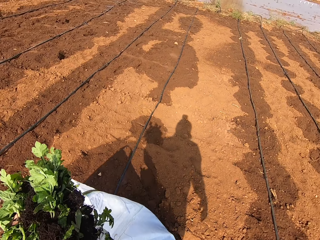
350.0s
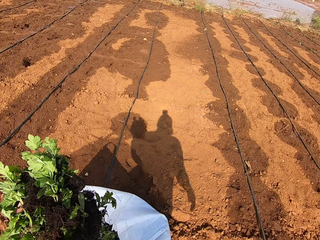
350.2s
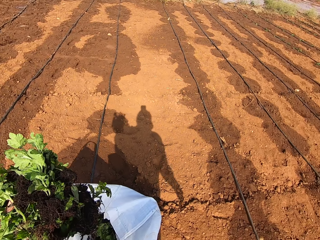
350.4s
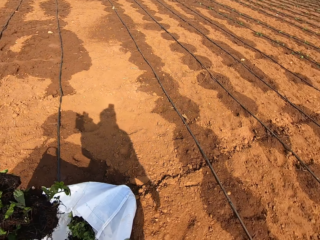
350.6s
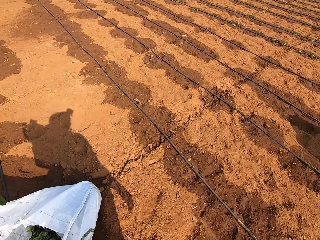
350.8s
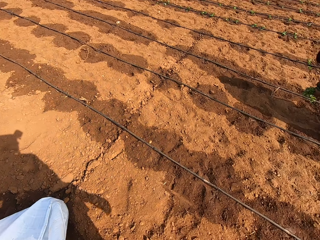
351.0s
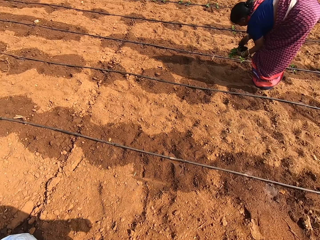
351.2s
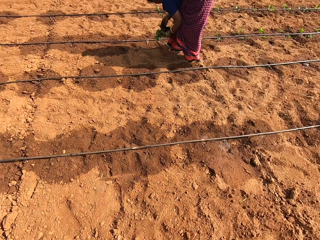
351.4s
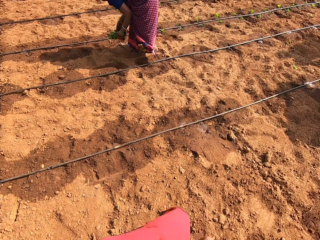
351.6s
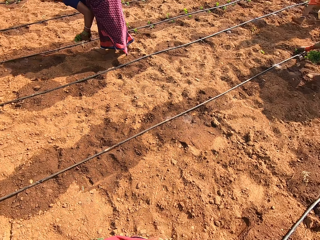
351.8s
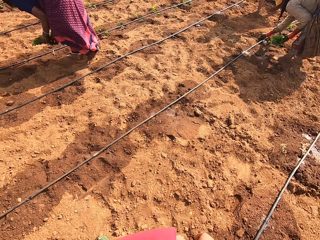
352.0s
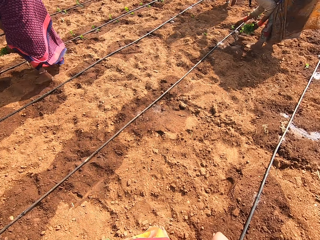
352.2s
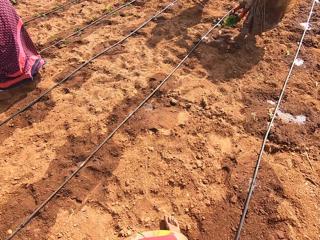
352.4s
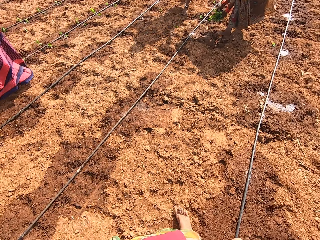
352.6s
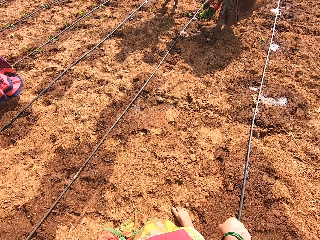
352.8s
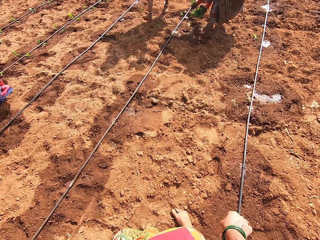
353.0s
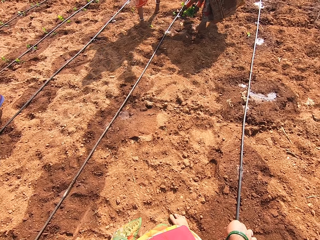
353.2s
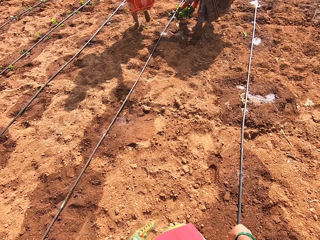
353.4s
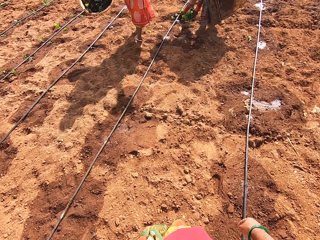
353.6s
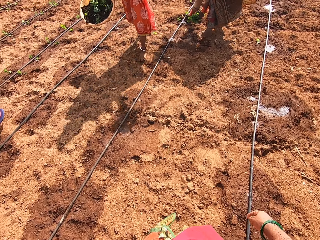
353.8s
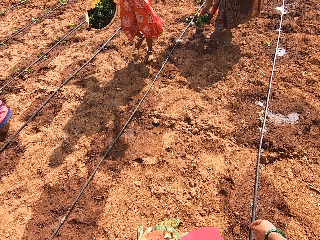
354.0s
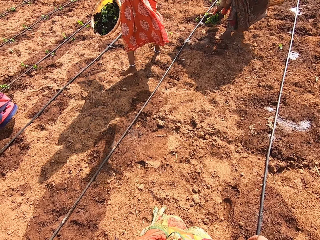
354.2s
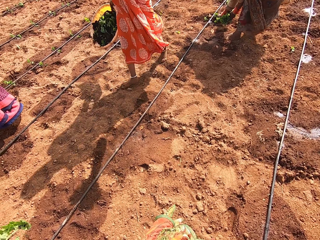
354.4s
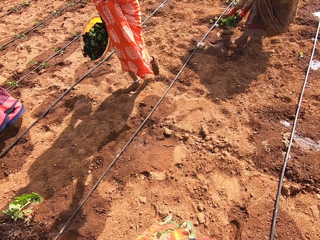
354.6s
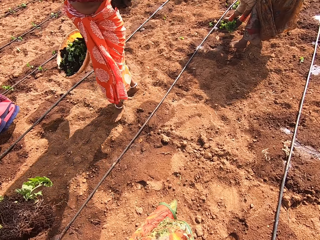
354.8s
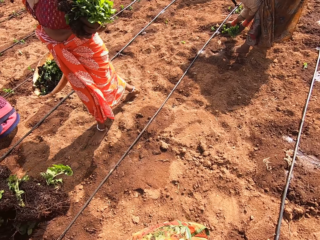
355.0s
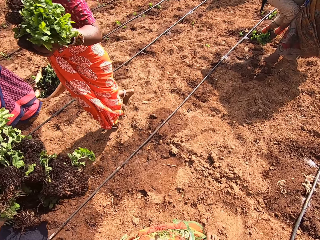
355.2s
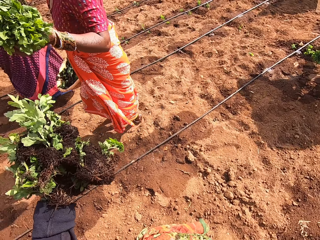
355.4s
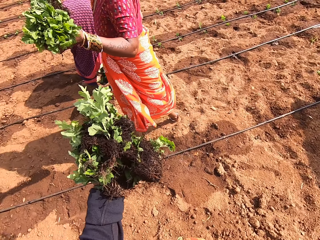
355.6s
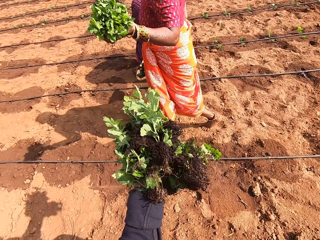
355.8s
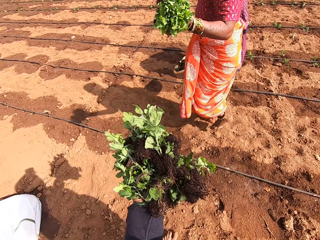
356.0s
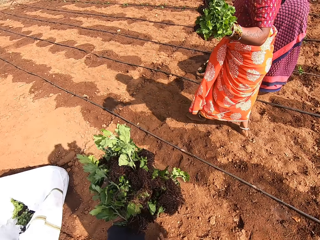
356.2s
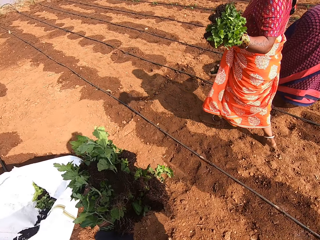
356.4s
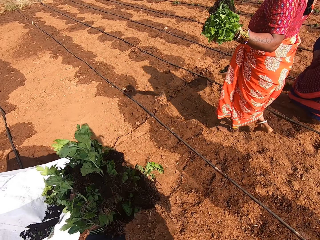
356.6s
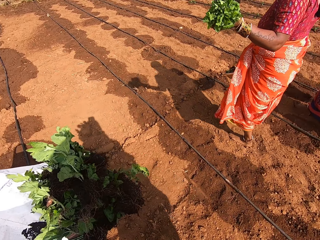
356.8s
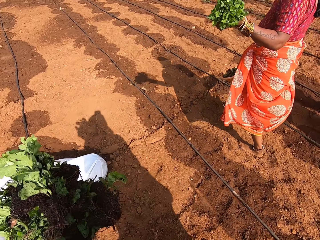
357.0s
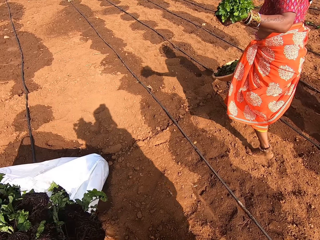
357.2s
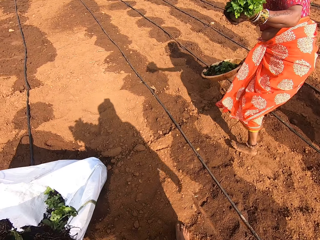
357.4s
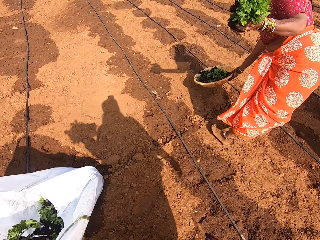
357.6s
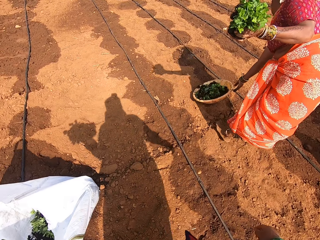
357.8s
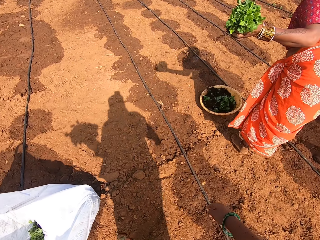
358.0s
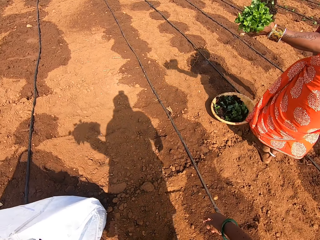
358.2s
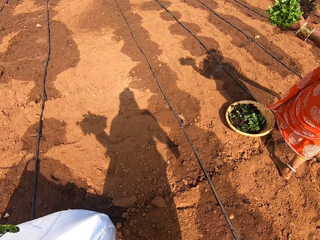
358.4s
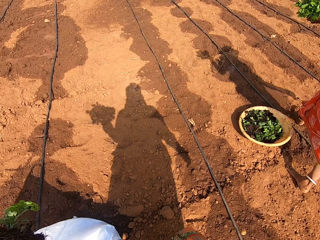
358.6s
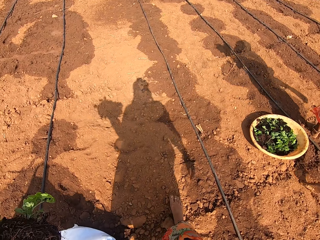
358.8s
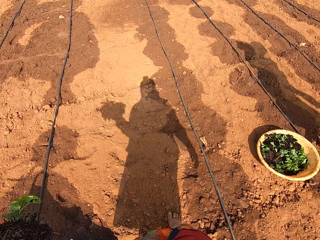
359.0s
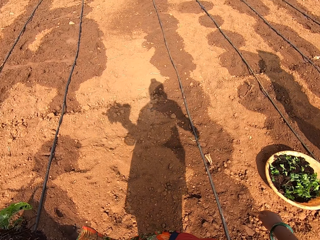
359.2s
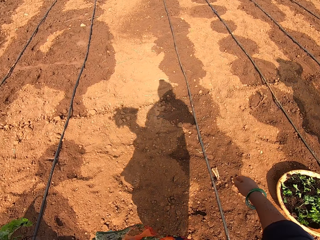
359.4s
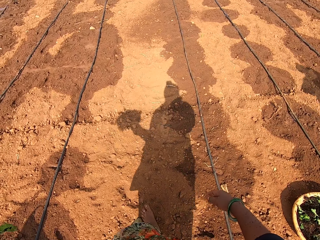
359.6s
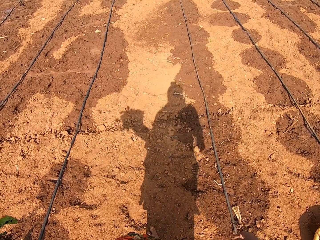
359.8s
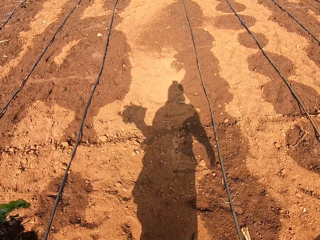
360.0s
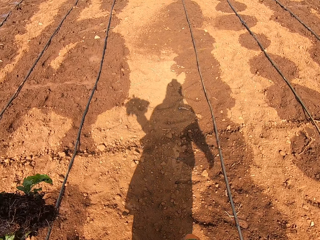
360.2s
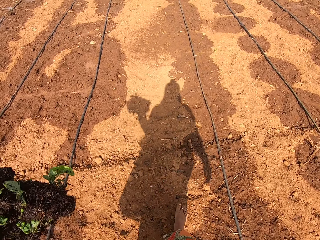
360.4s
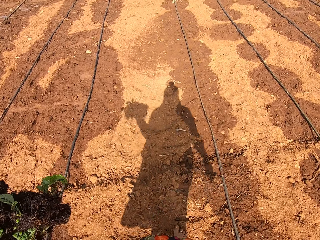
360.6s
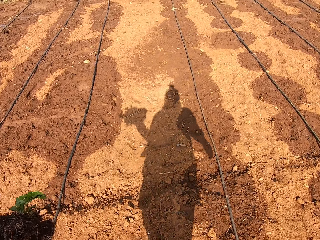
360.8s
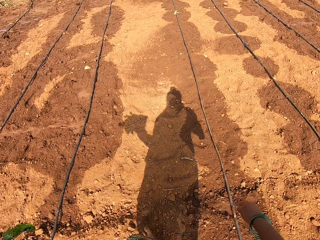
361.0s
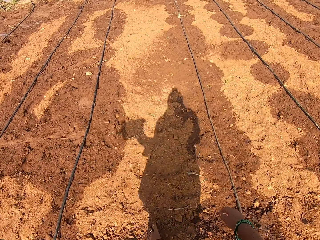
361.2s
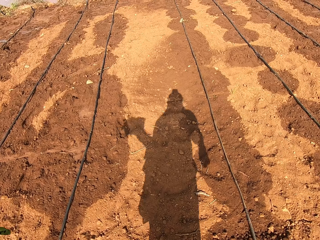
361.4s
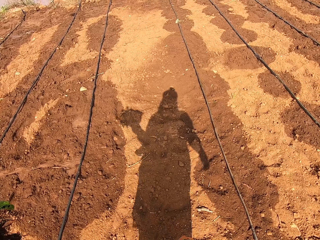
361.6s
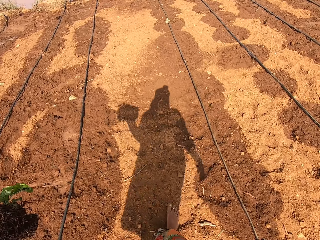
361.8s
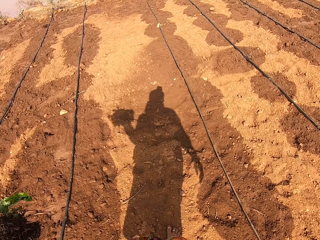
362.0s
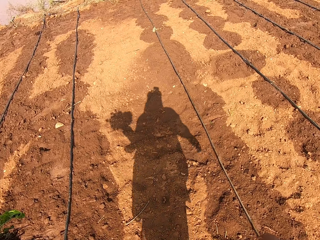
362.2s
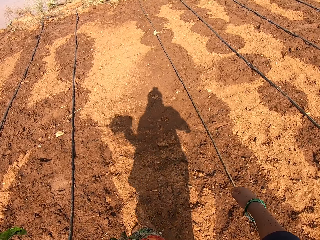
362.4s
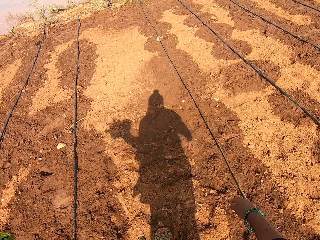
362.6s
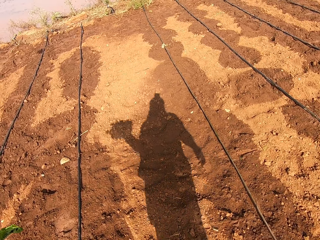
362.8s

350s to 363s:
The camera wearer gets up. They carry seedlings in the farm. A lady plants seedlings in the farm. Another lady plants seedlings in the farm. A third lady carries a seedlings basin in the farm. The camera wearer walks around. The third lady walks past the camera wearer. The third lady drops the basin with plants. The camera wearer carries the seedlings in the farm.

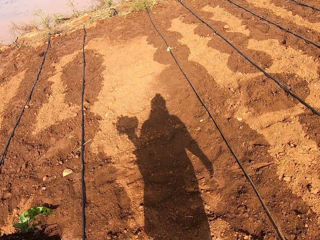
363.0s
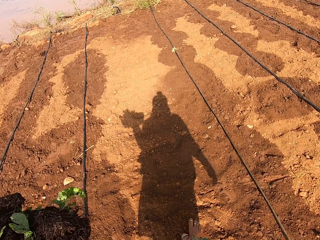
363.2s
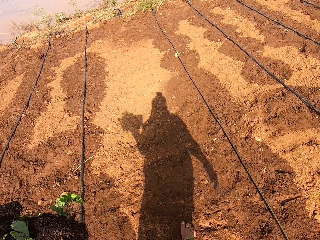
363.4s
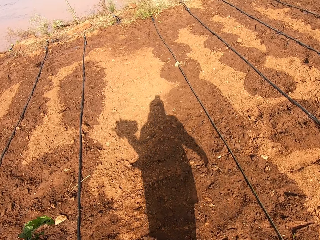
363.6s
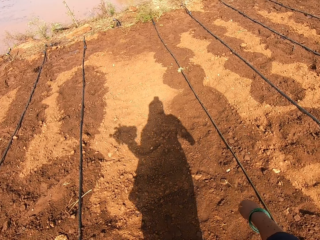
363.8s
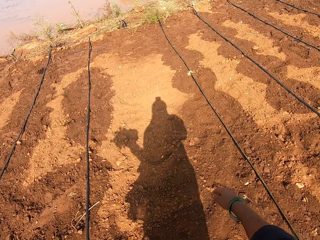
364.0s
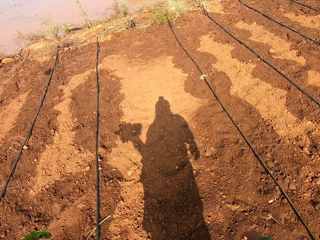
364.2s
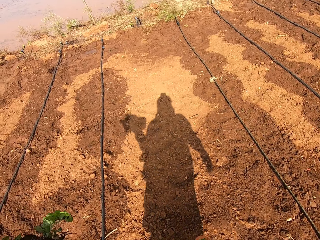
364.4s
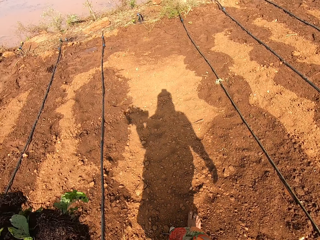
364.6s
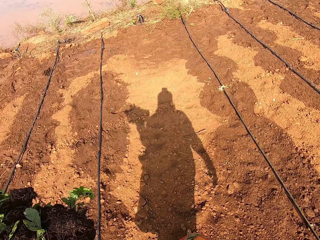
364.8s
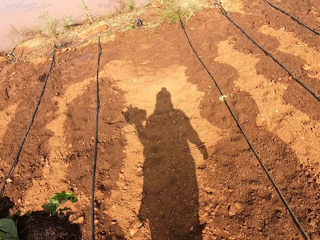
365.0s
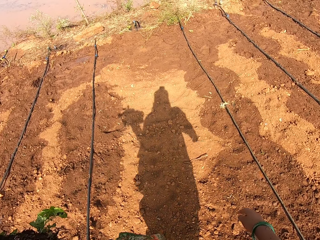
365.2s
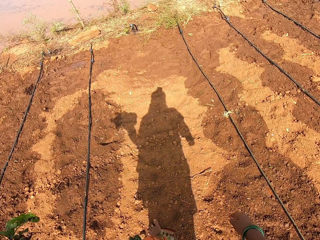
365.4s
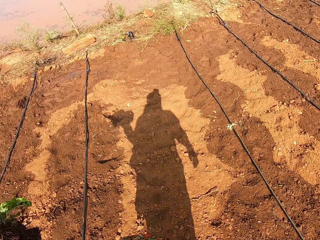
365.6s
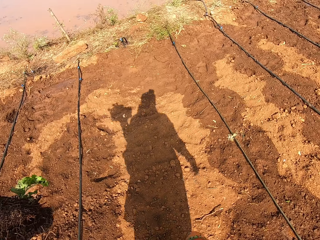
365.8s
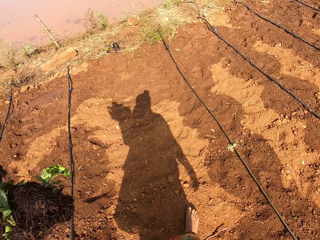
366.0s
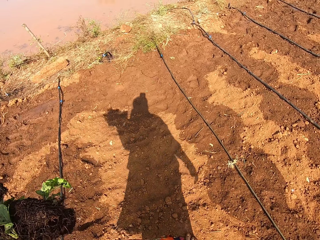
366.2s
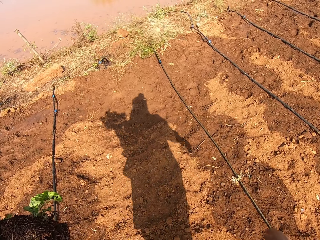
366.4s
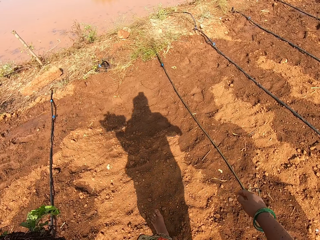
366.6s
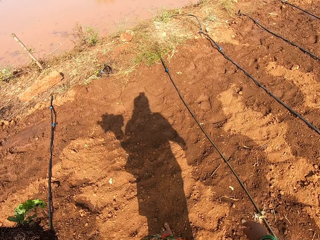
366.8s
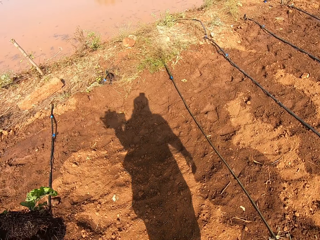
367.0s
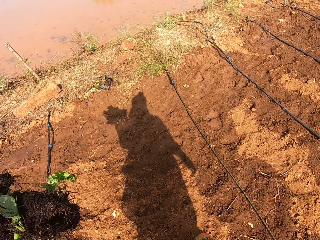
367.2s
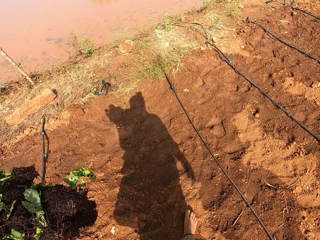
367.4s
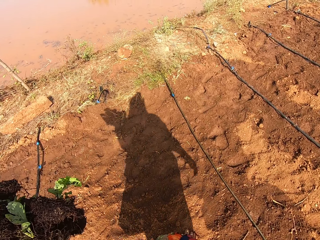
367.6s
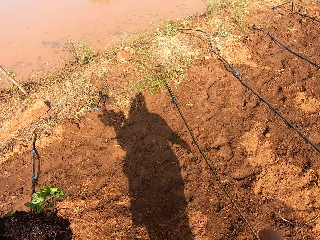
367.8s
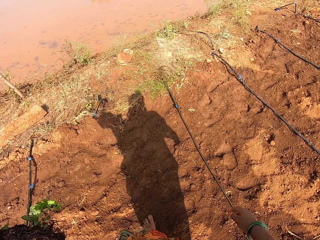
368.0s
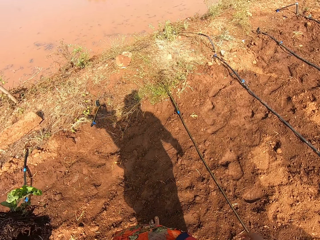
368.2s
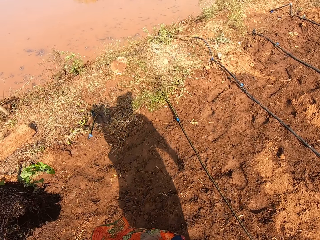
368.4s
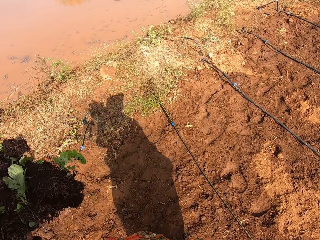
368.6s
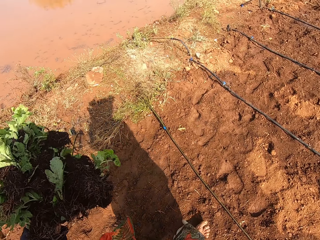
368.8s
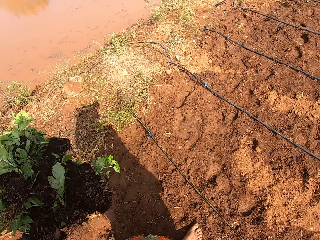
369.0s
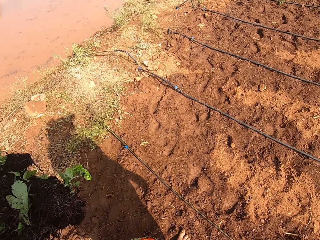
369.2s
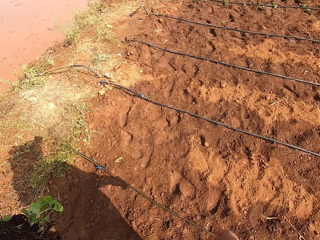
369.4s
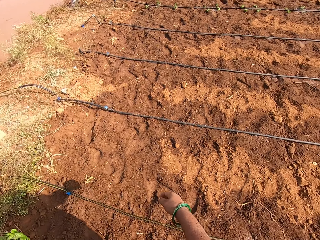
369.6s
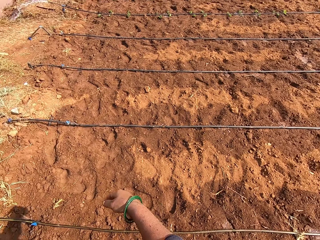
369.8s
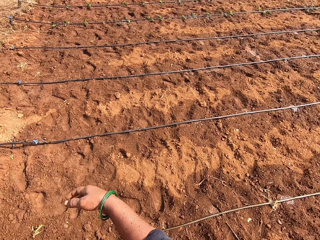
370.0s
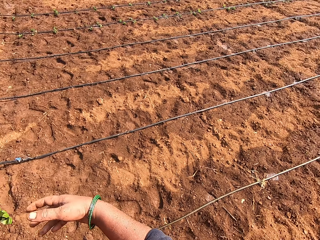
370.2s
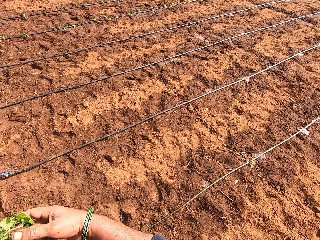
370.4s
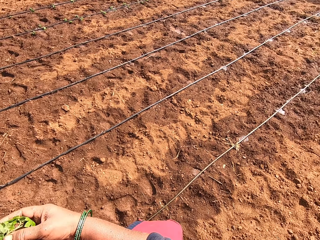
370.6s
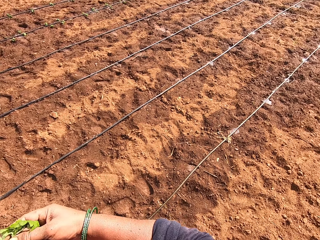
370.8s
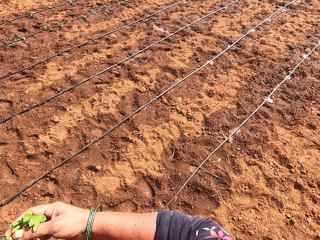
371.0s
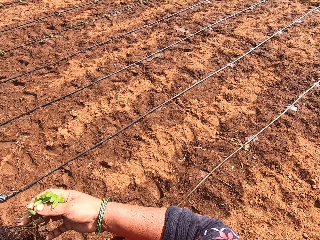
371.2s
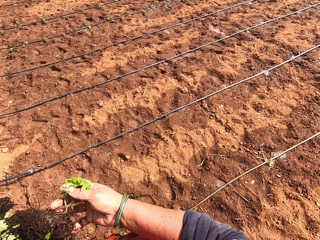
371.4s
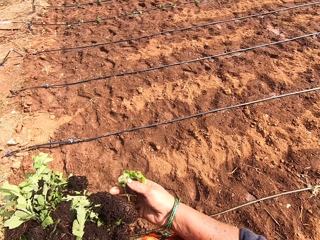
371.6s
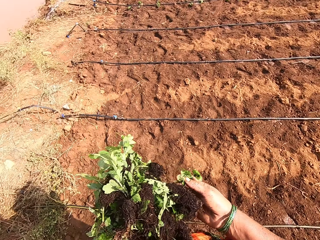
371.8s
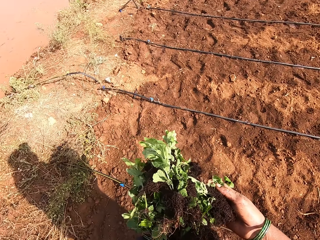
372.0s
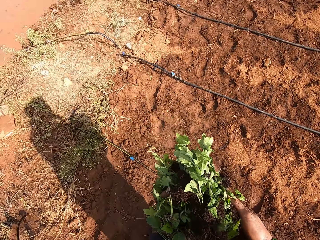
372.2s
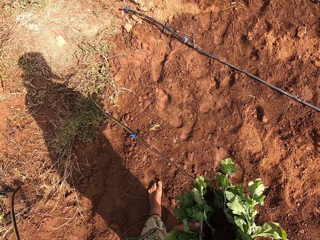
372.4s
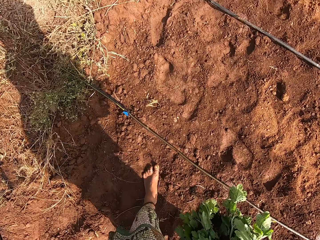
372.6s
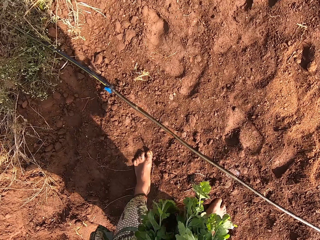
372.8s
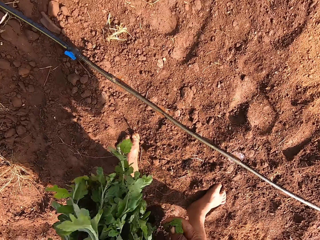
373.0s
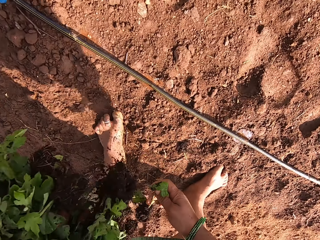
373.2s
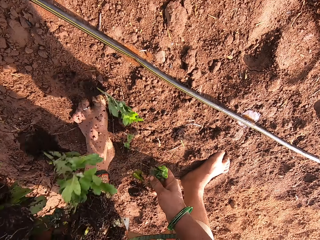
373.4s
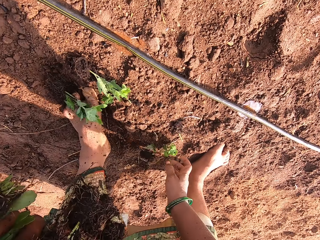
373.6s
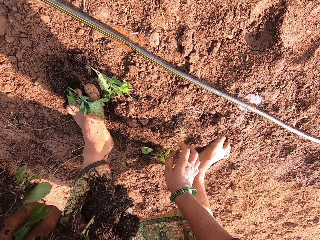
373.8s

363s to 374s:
The camera wearer picks up seedlings in her hand.
